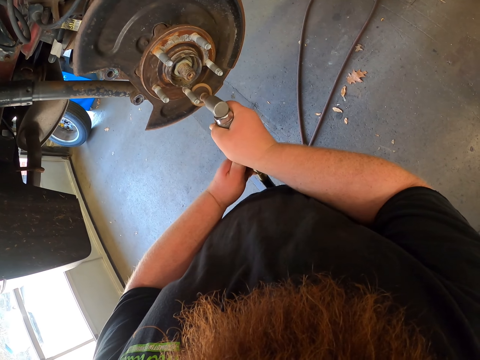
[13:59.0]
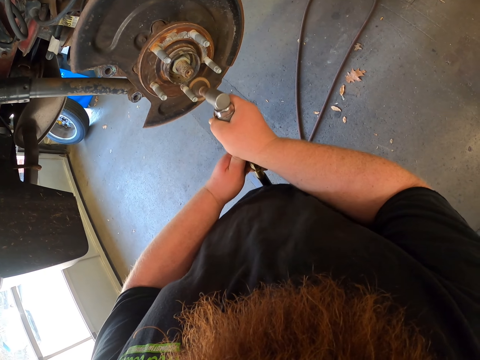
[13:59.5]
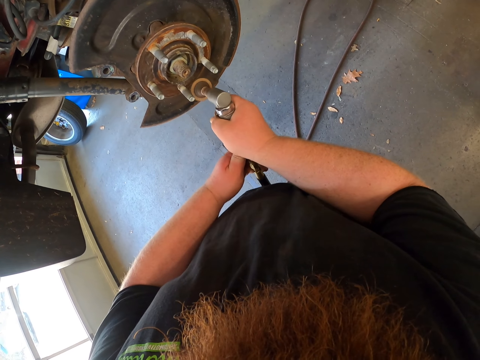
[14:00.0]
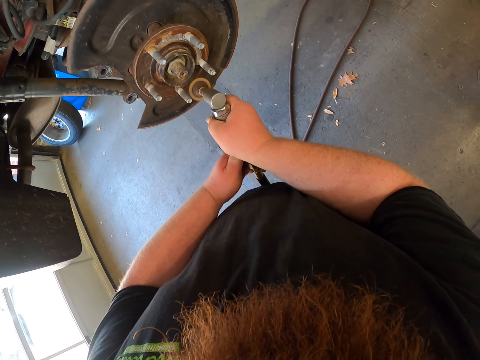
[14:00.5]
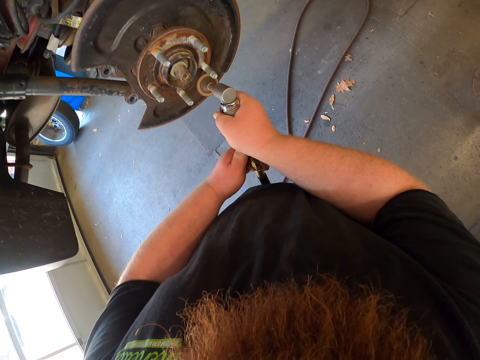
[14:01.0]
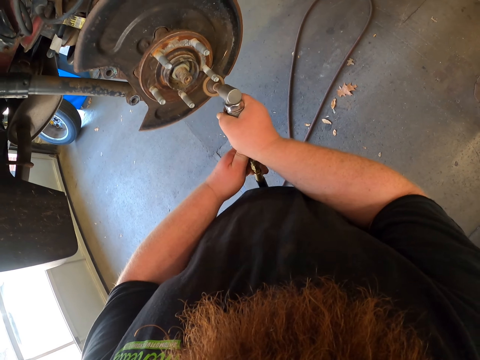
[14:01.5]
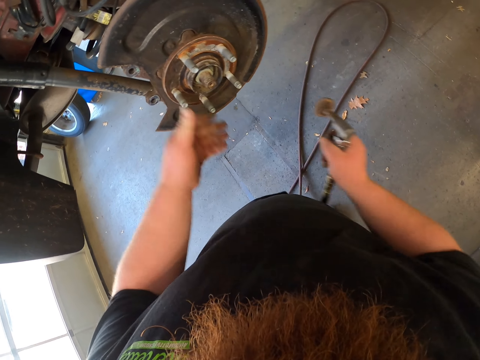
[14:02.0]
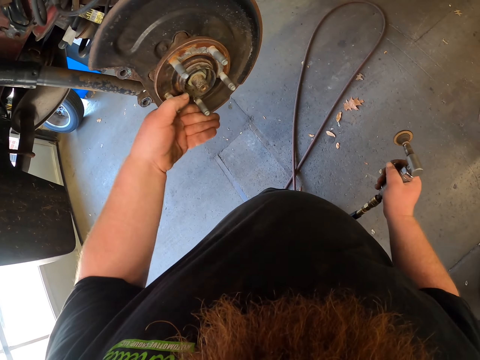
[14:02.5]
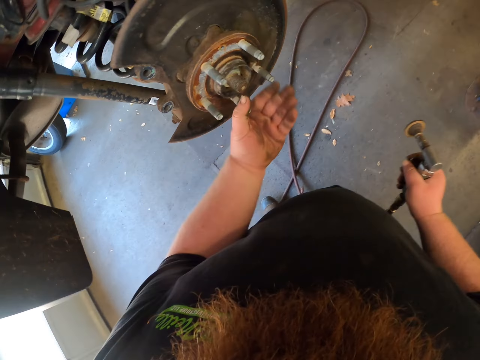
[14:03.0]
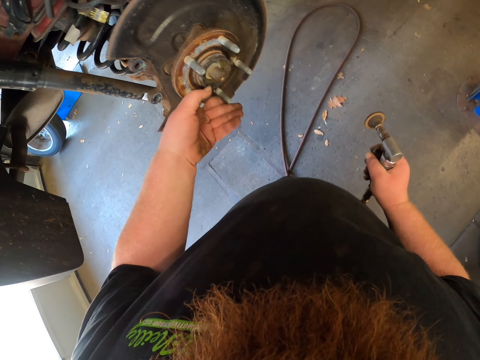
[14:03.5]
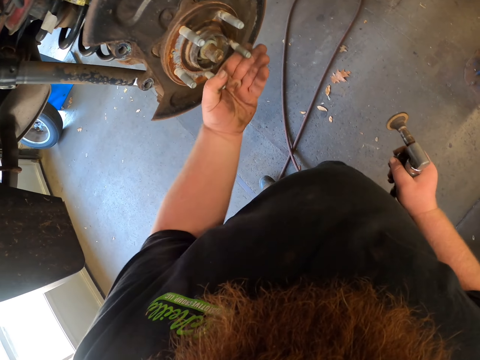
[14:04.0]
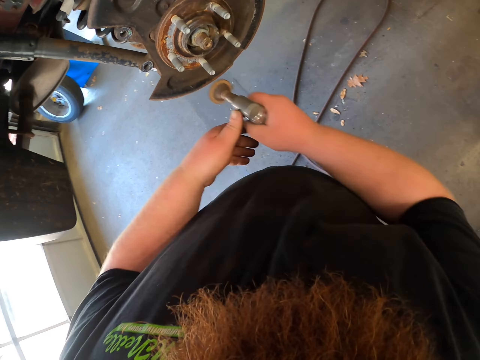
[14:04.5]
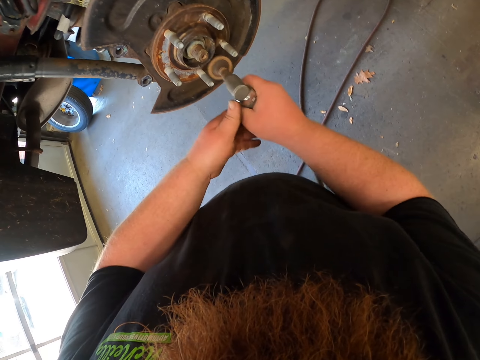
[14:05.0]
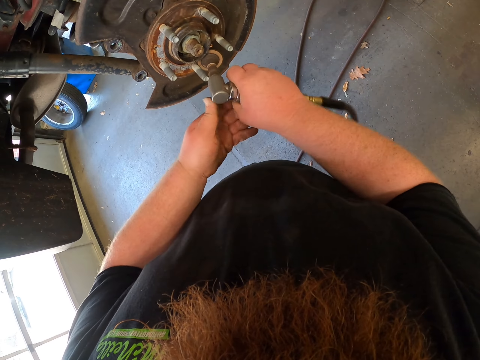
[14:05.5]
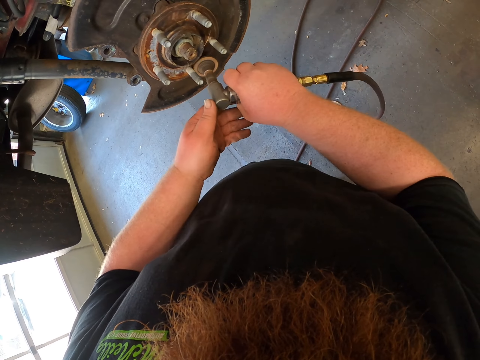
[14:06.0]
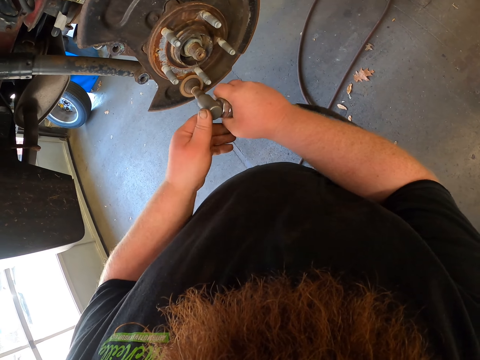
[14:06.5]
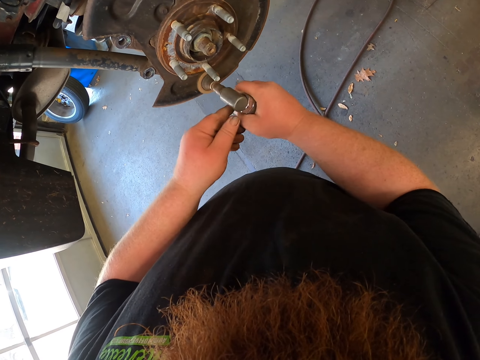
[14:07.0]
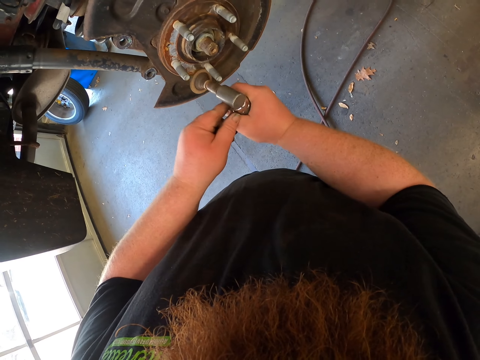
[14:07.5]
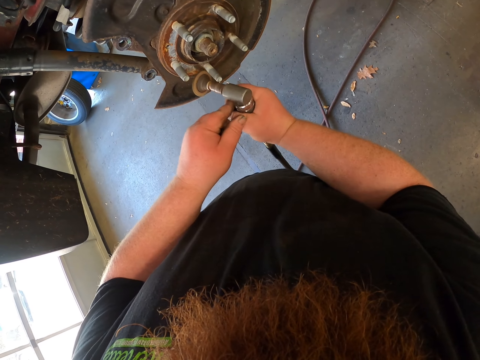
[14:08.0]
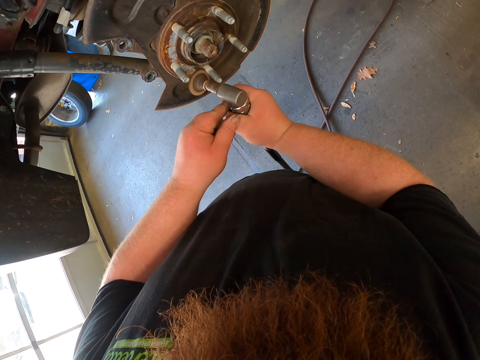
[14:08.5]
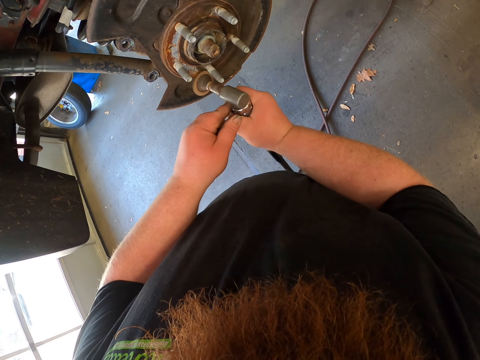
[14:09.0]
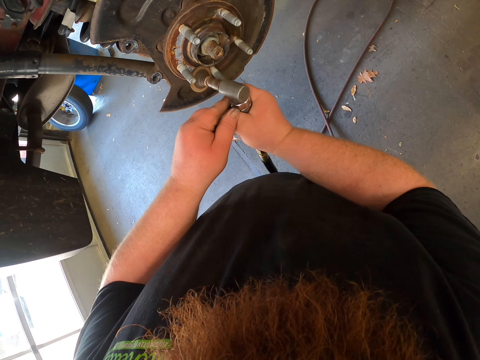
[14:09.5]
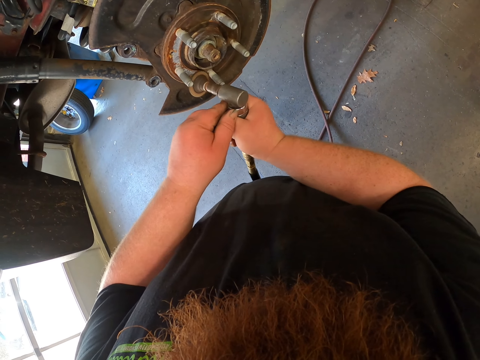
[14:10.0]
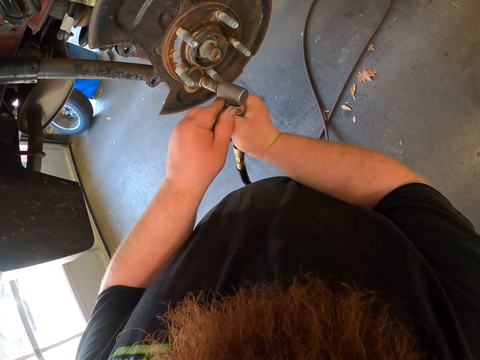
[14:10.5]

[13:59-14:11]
The camera wearer moves the car rim. They hold an object. They polish the car rim.

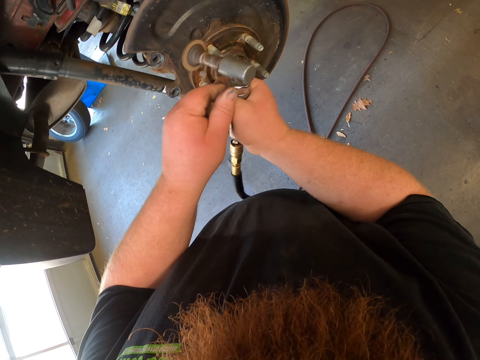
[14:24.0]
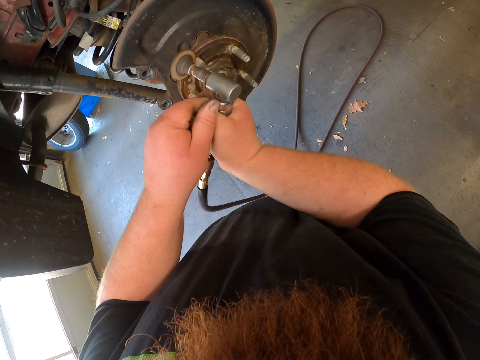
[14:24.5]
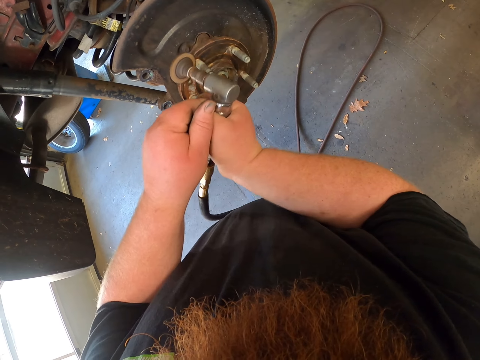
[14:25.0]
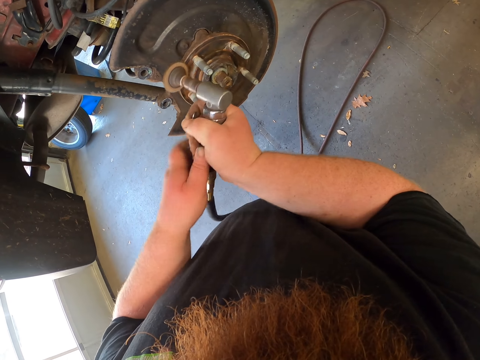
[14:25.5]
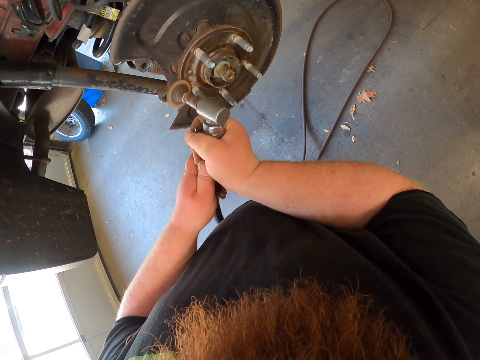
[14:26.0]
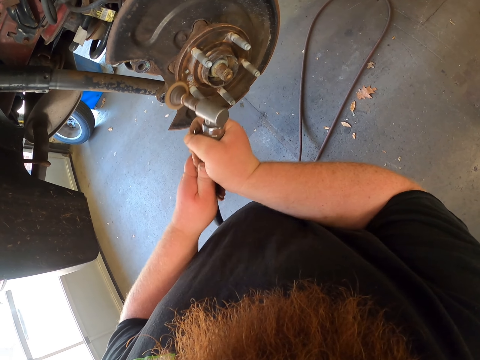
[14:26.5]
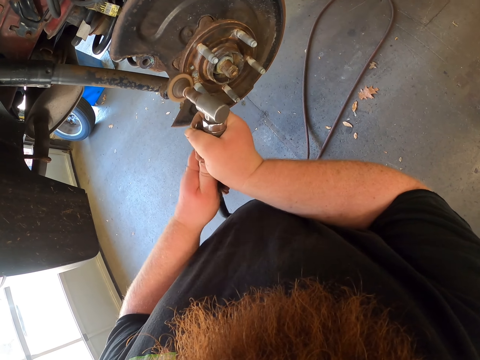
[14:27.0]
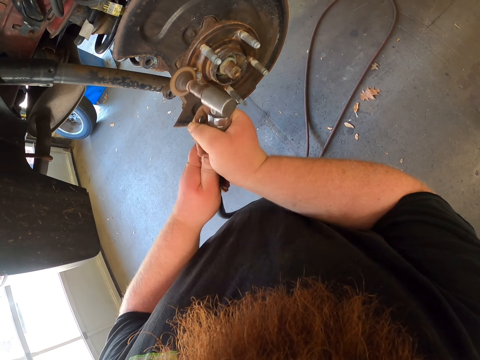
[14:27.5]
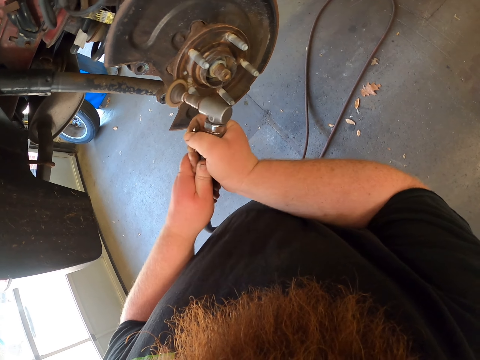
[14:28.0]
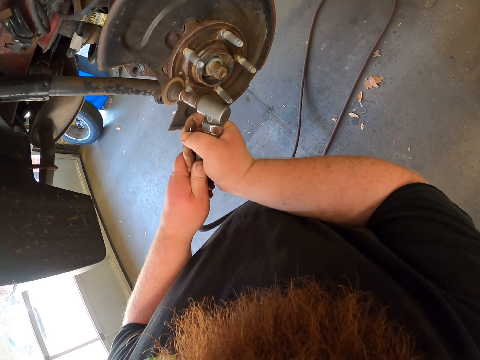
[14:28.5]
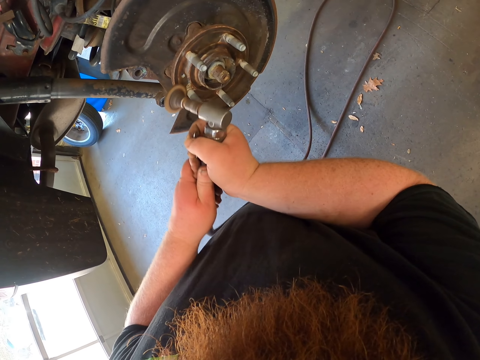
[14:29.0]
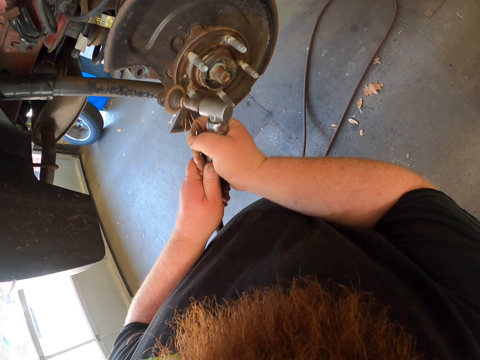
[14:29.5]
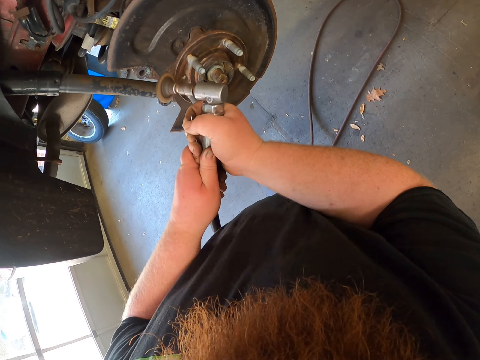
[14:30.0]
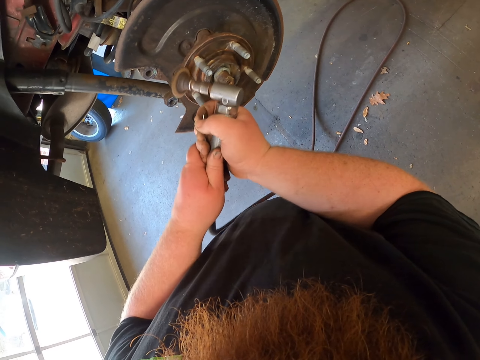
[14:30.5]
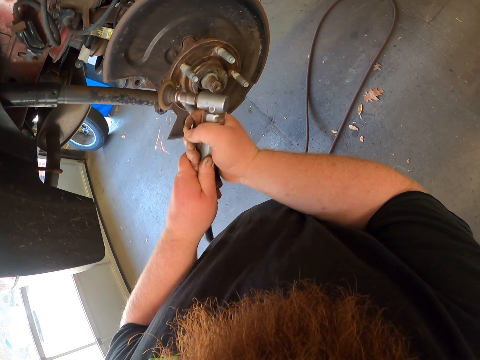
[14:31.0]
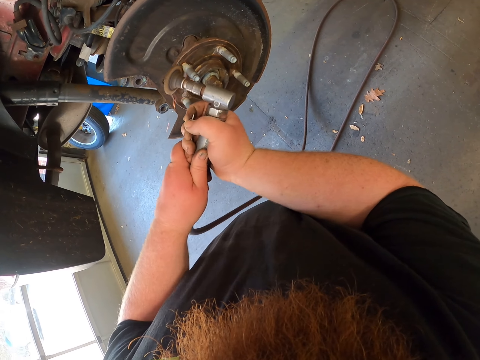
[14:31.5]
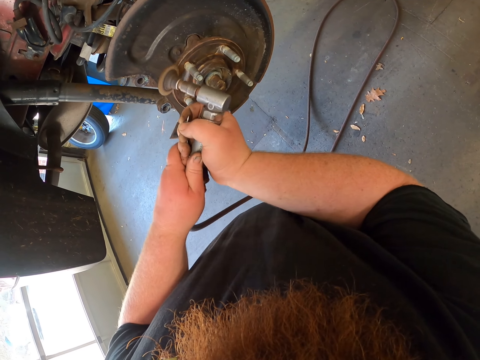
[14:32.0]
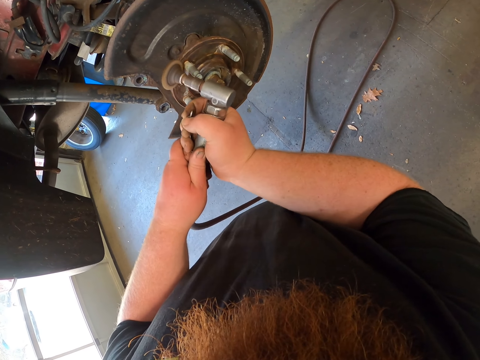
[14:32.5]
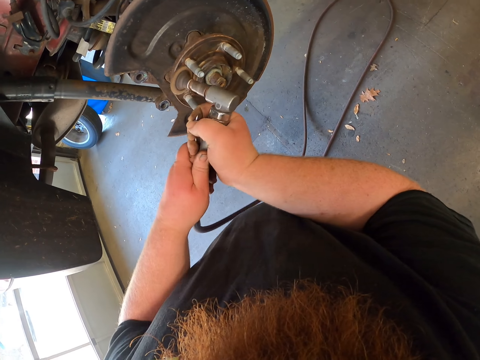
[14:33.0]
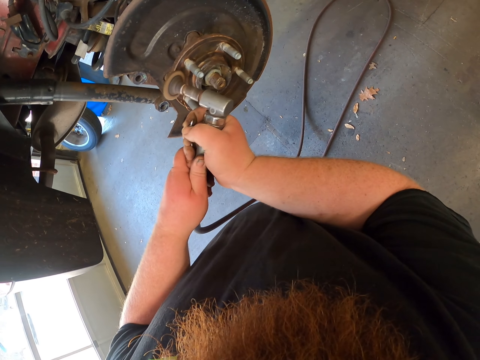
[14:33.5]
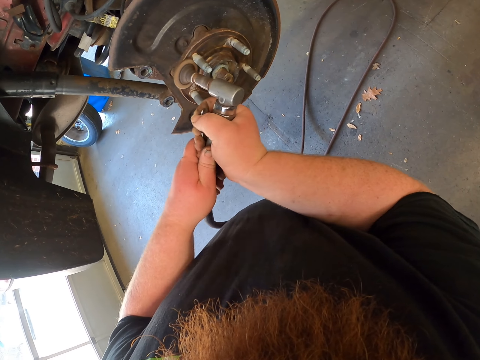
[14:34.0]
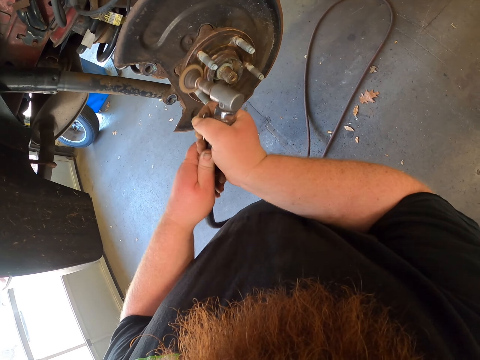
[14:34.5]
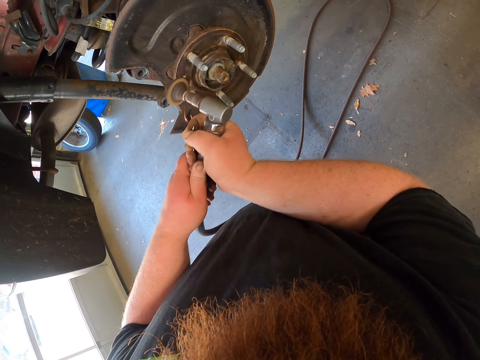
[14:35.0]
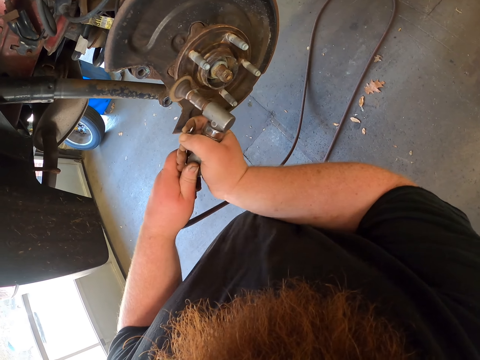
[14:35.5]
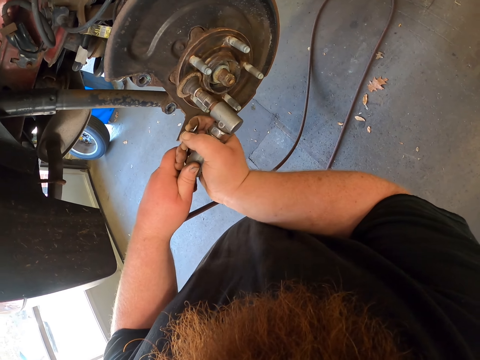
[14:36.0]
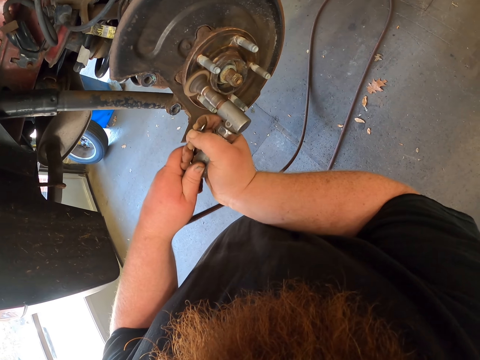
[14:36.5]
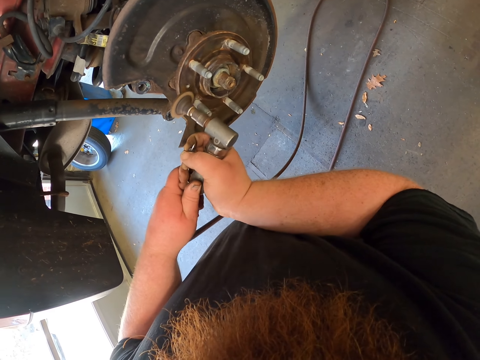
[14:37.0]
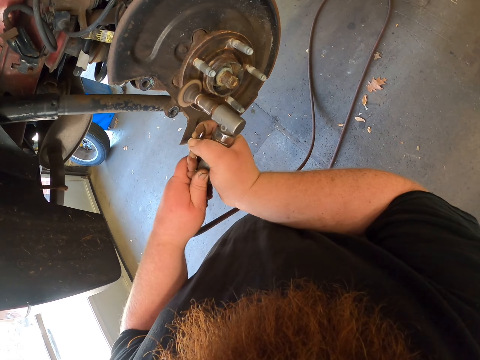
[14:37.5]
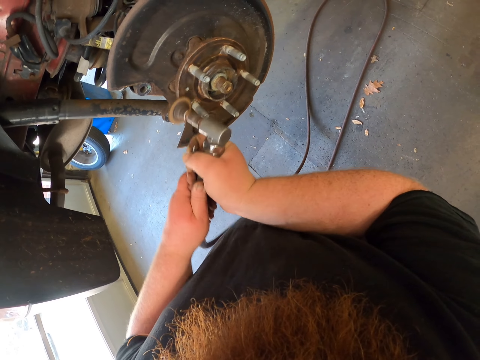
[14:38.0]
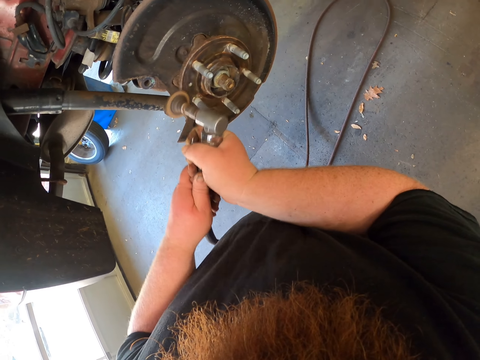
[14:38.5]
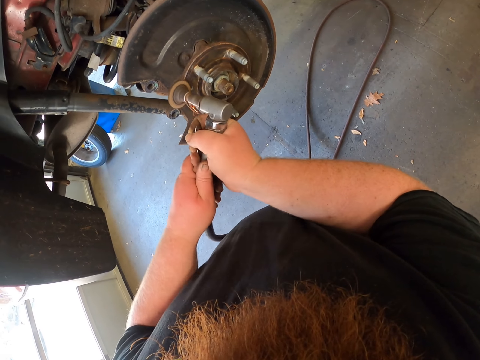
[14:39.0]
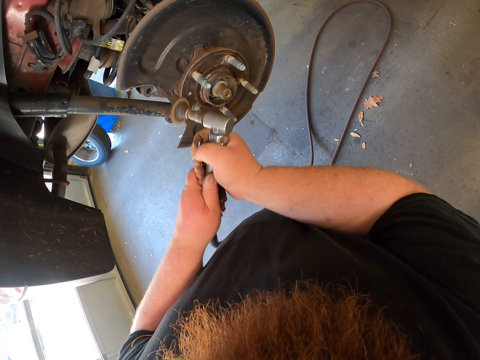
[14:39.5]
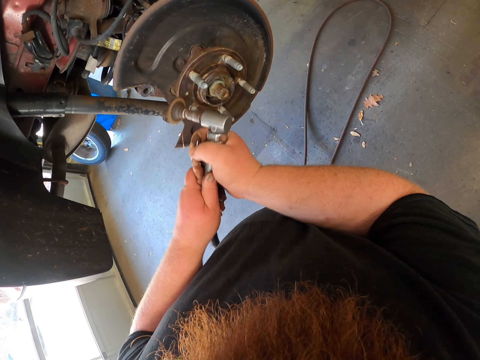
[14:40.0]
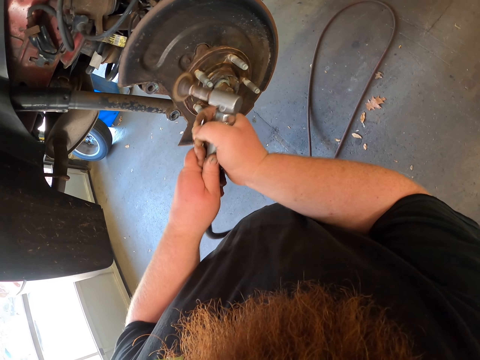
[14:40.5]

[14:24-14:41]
The camera wearer repositions a hand on an object.
